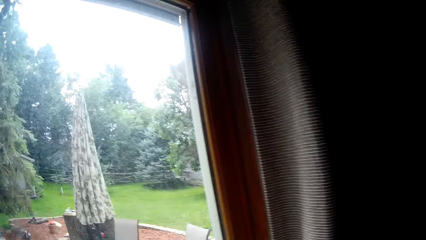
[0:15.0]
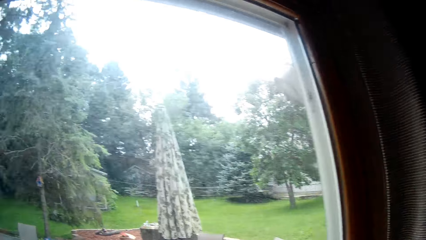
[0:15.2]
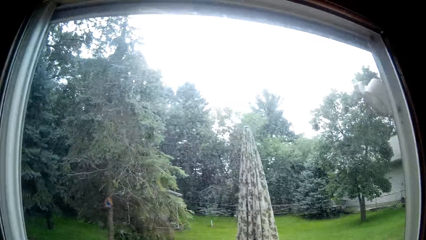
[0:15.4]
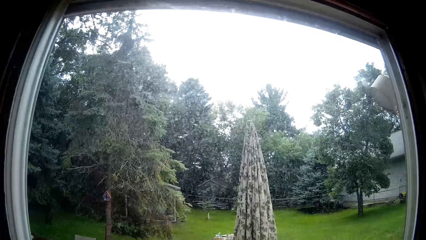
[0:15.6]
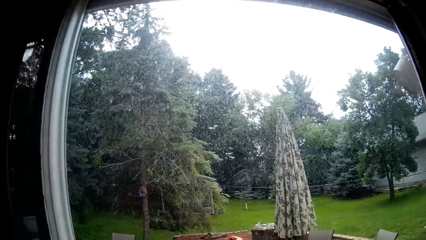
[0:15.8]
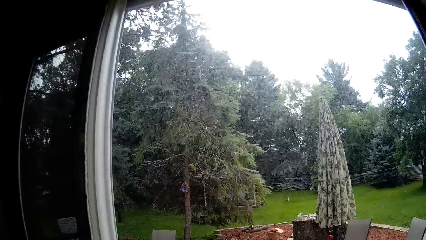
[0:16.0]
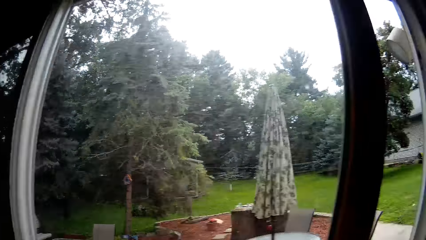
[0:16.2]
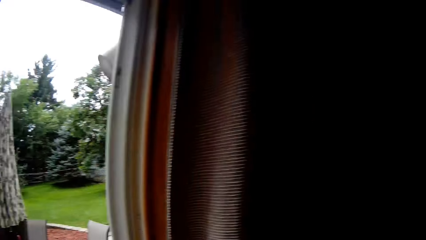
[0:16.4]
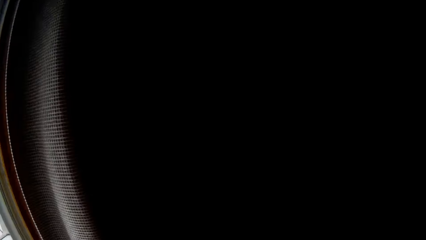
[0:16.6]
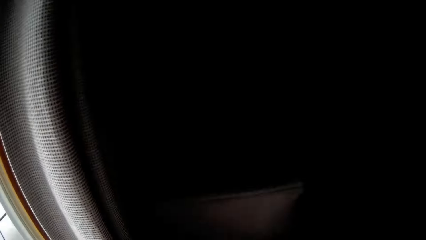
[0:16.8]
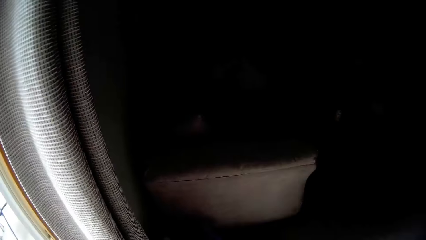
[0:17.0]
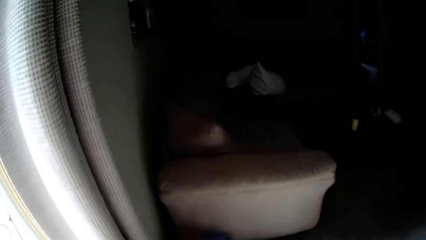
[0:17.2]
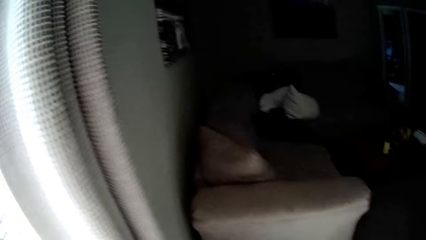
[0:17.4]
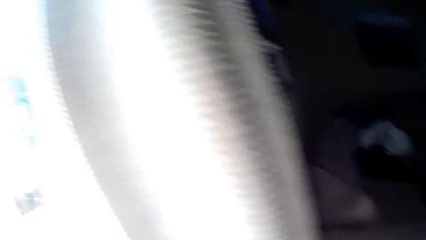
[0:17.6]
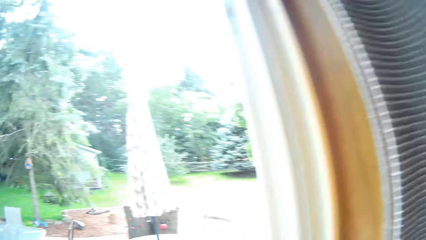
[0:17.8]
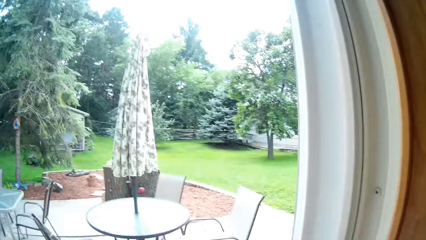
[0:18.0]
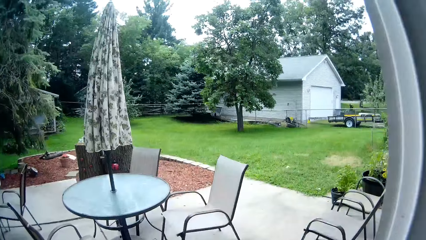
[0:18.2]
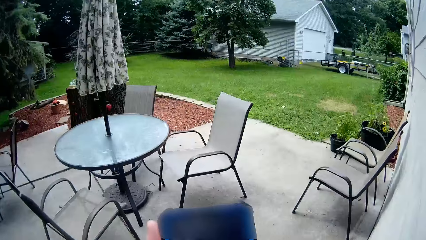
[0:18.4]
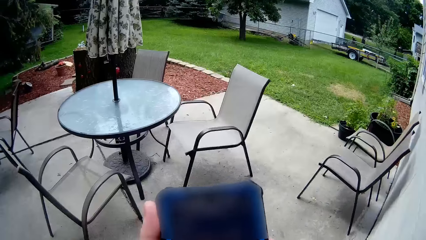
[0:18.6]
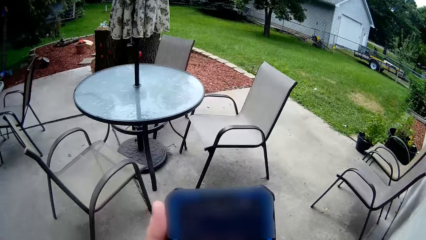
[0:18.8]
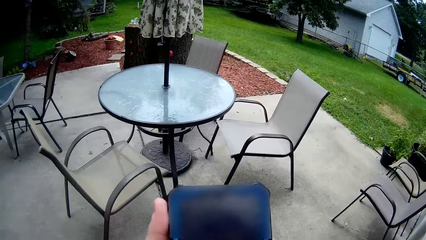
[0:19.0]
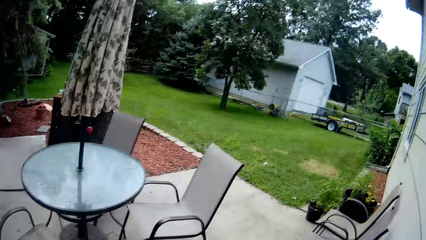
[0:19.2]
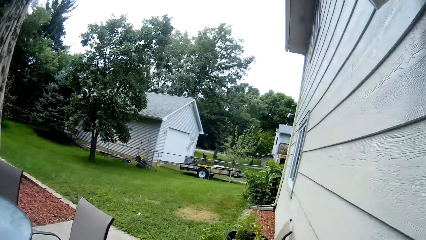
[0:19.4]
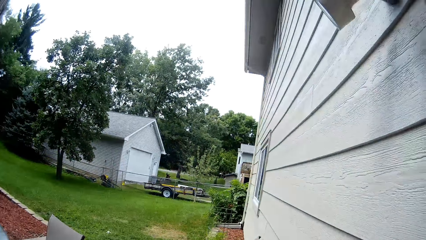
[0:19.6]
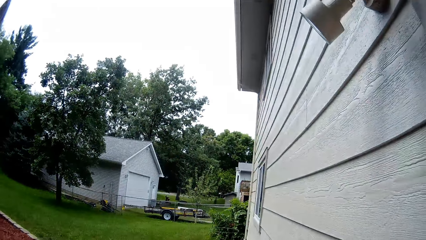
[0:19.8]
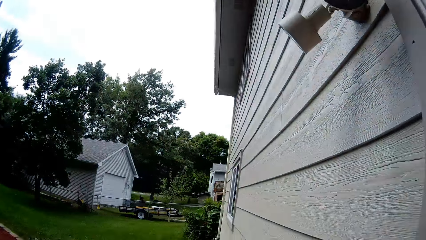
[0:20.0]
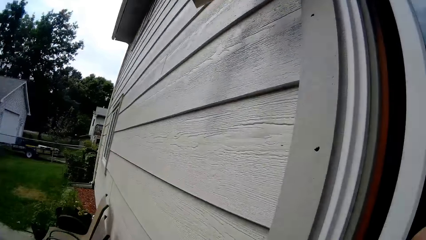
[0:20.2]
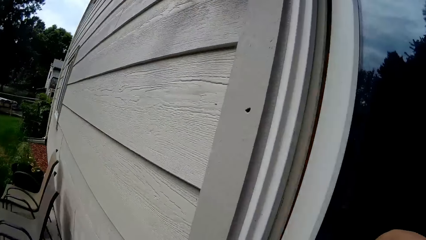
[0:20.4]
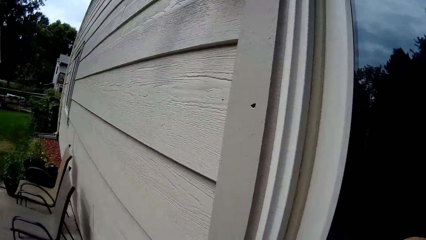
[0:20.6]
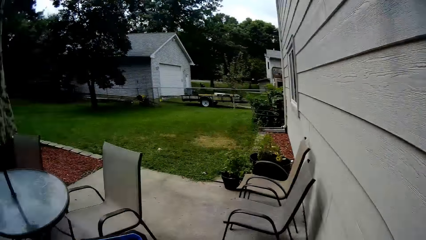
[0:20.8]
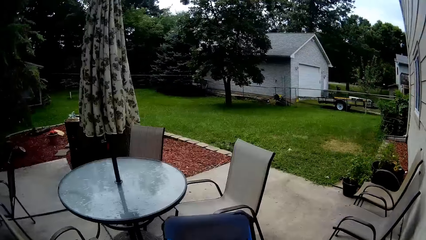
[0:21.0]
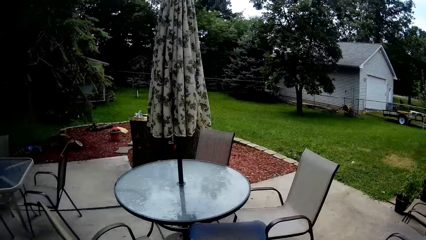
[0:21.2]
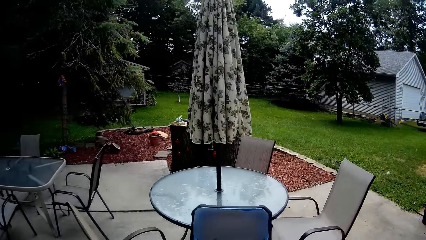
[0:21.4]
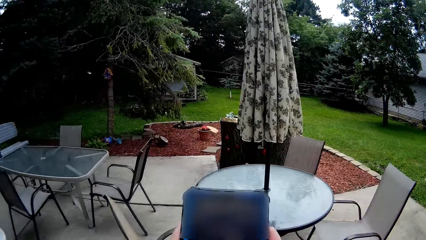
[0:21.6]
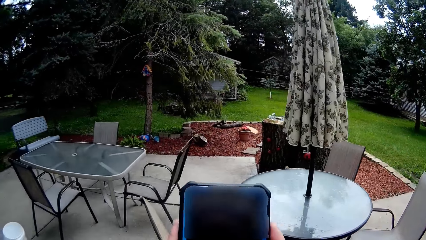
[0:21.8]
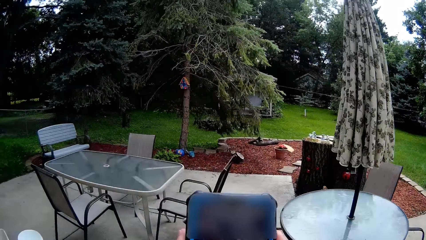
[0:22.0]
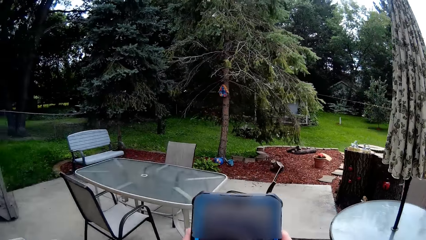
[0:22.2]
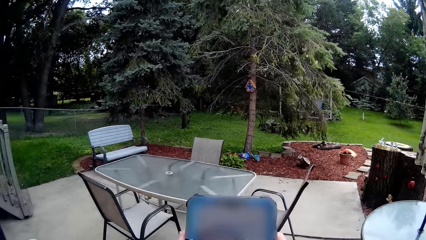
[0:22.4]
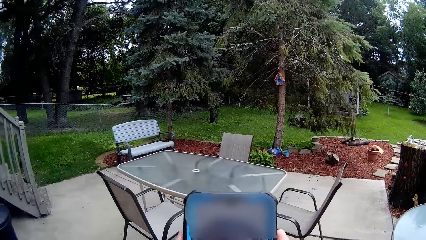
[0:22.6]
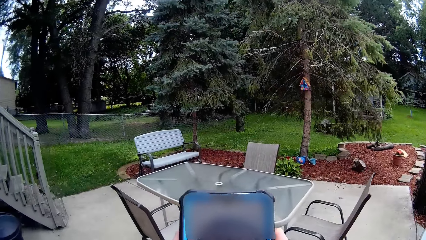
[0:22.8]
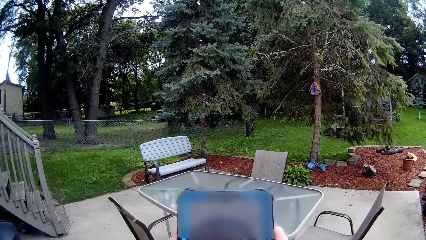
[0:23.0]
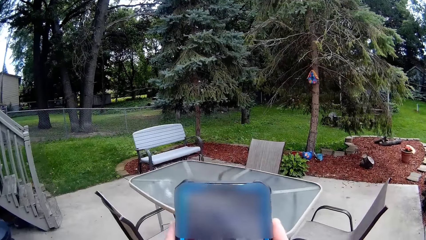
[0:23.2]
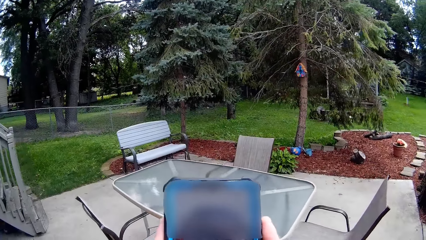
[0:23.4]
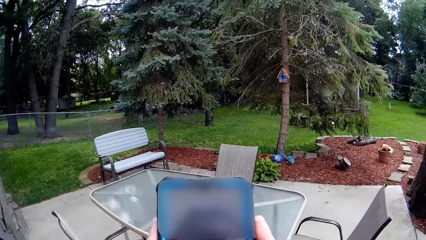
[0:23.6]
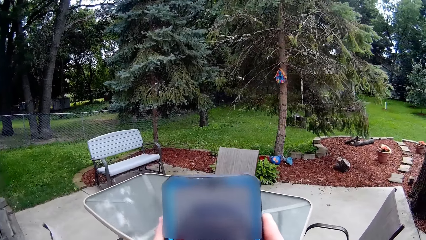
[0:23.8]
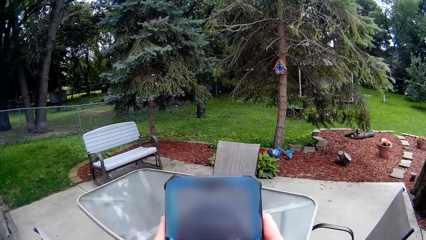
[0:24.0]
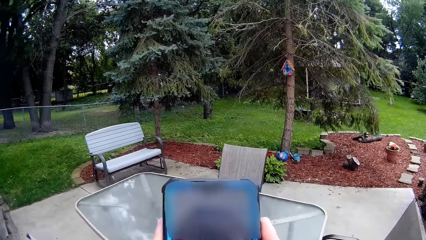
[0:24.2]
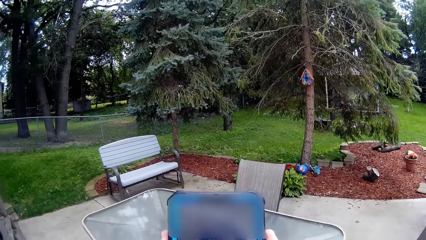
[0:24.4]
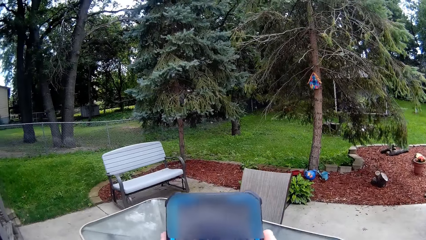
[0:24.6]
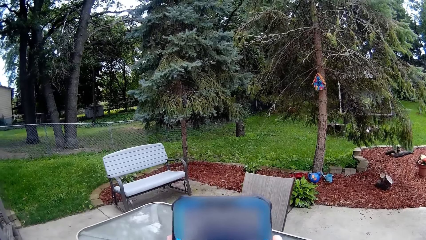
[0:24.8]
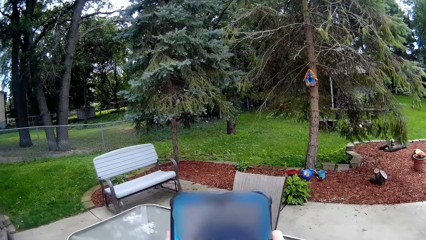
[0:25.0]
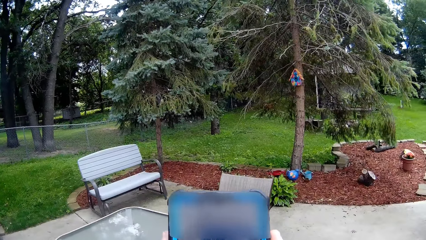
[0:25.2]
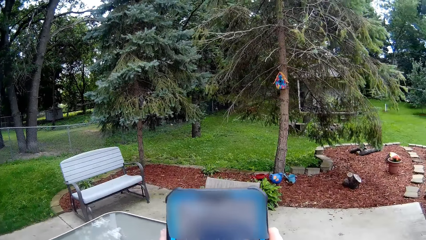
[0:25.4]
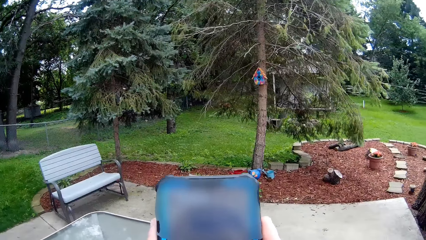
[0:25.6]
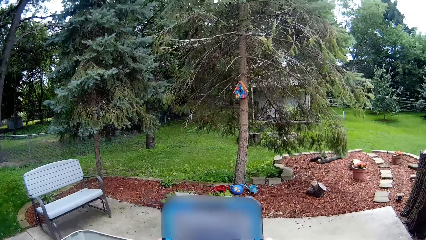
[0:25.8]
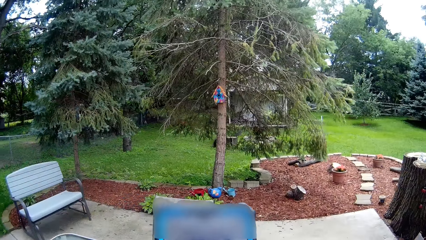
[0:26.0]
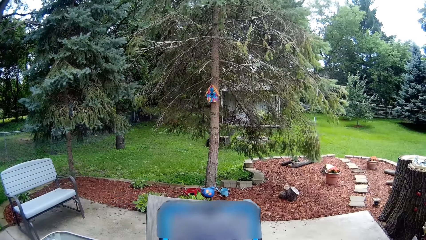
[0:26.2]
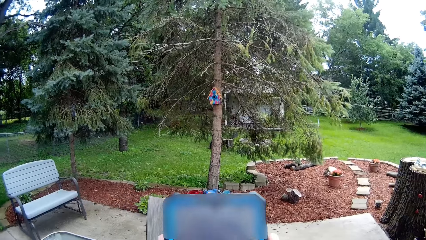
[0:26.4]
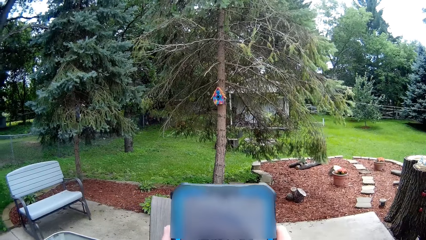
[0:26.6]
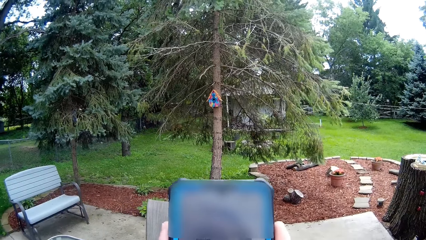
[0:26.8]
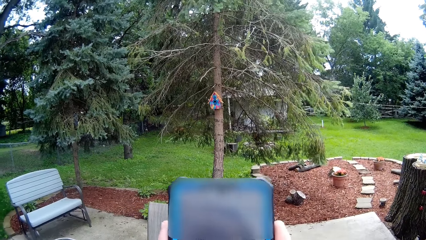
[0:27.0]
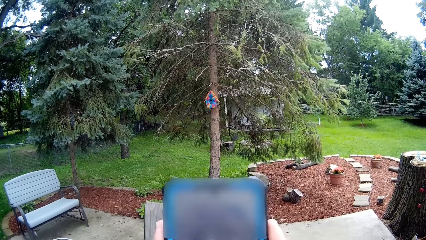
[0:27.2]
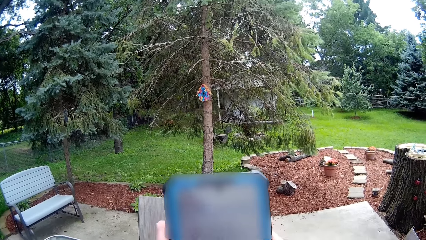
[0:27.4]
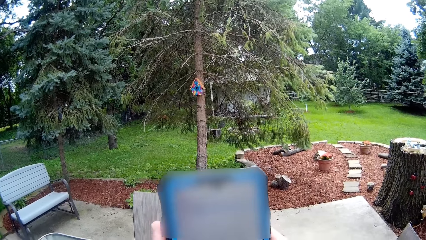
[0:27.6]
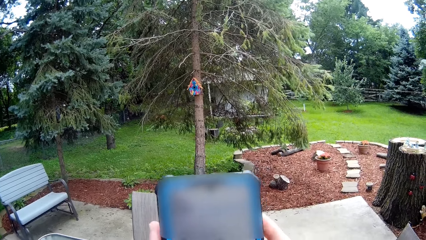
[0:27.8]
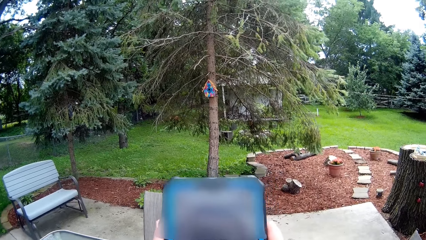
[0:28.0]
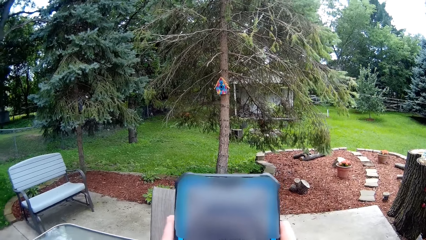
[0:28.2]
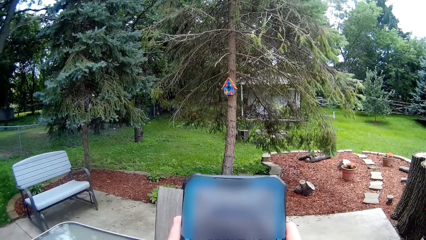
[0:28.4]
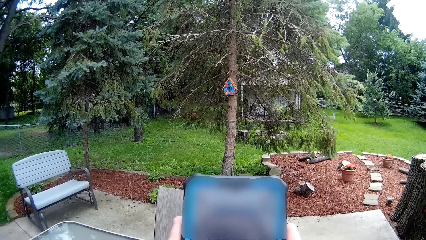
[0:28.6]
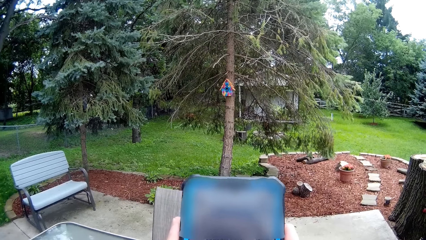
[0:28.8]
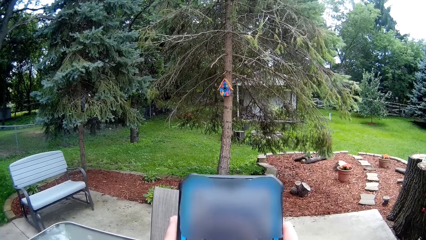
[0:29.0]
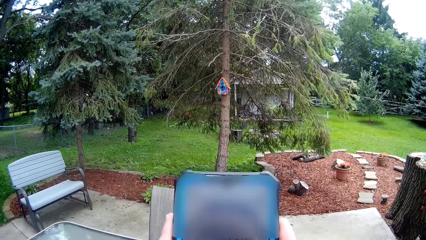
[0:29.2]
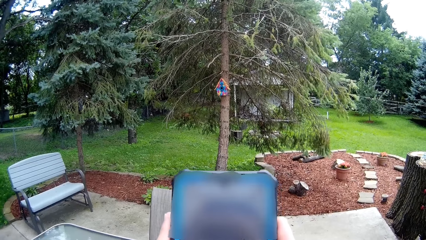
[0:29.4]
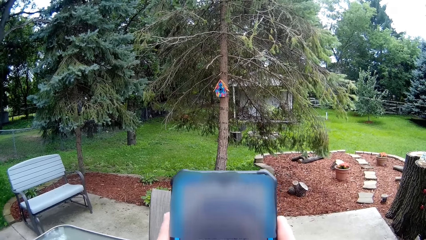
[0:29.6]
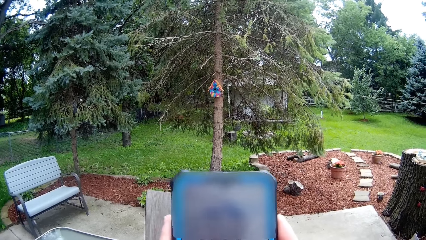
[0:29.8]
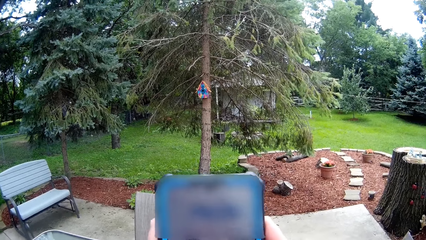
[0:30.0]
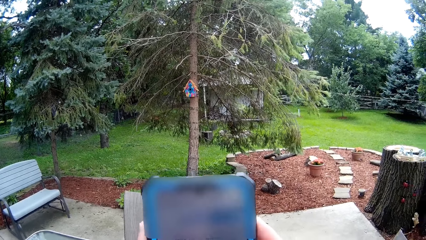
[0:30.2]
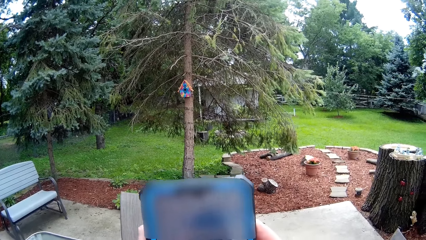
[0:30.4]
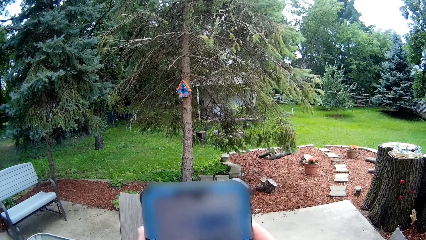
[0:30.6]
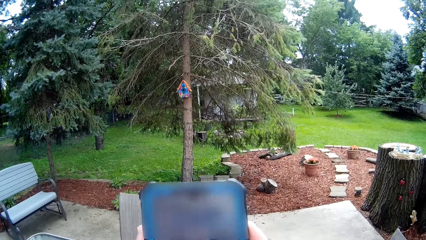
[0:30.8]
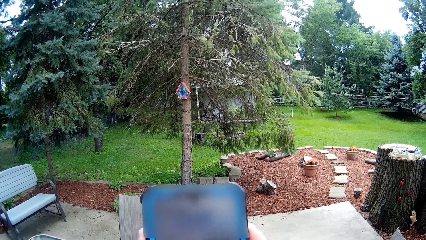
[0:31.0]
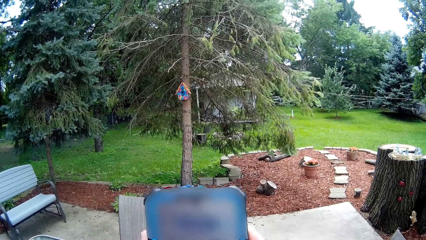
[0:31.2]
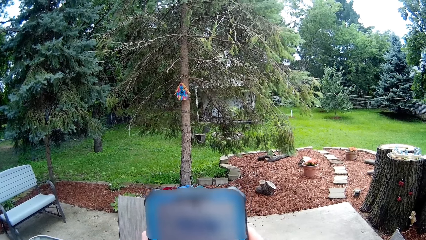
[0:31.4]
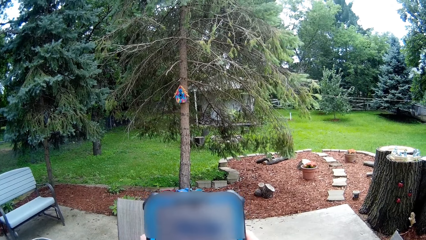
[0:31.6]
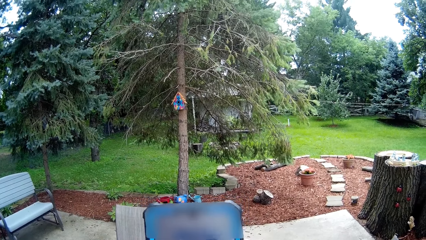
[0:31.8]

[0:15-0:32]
The camera wearer slides a sliding door with her hand. She walks towards a building in the compound.
